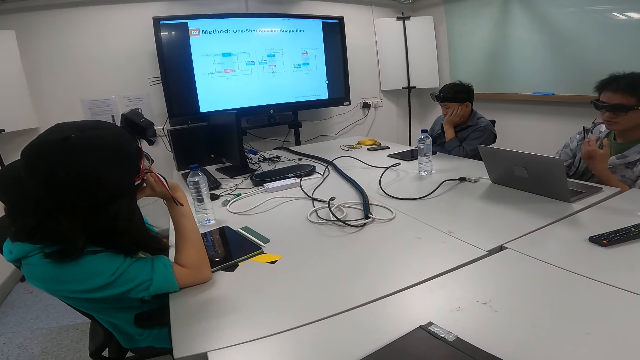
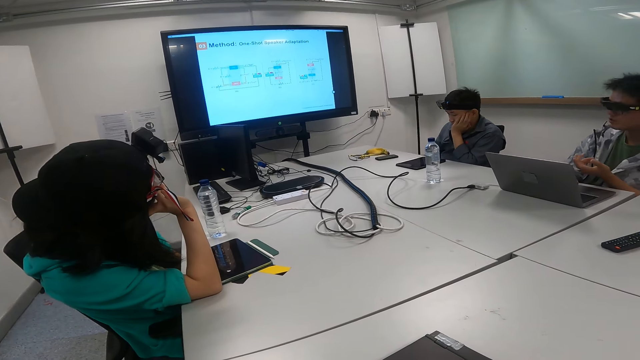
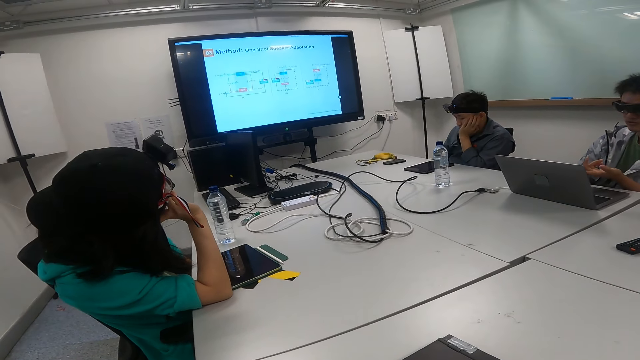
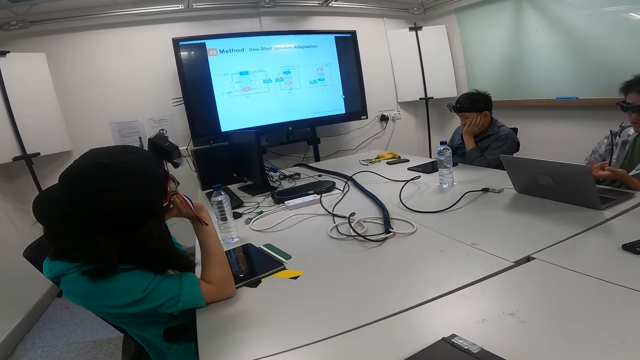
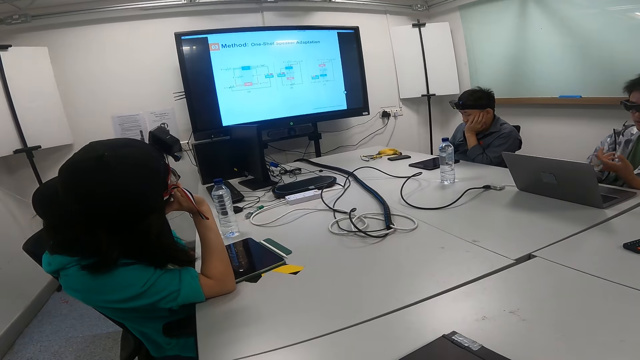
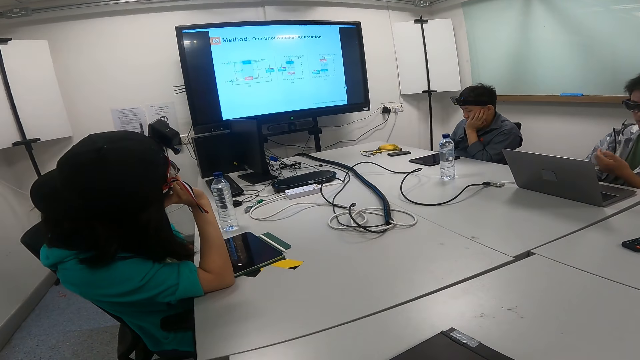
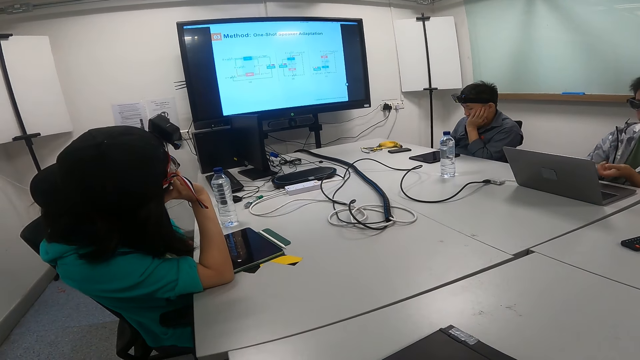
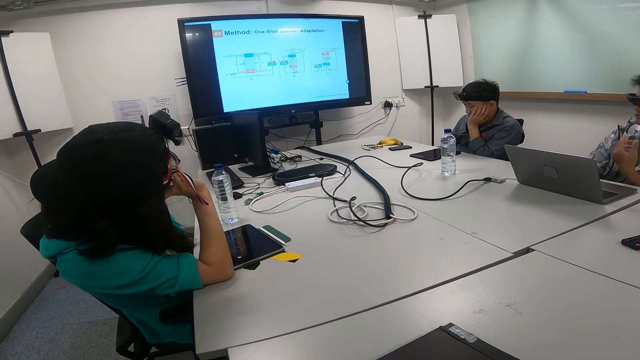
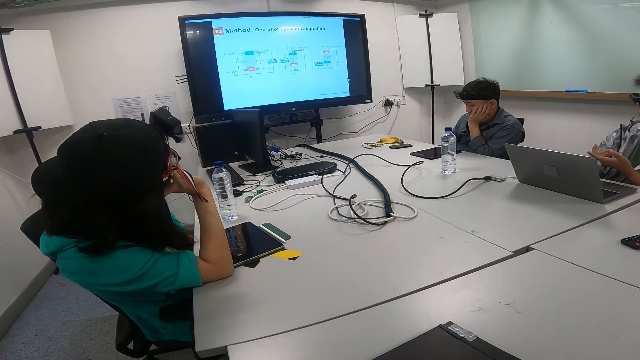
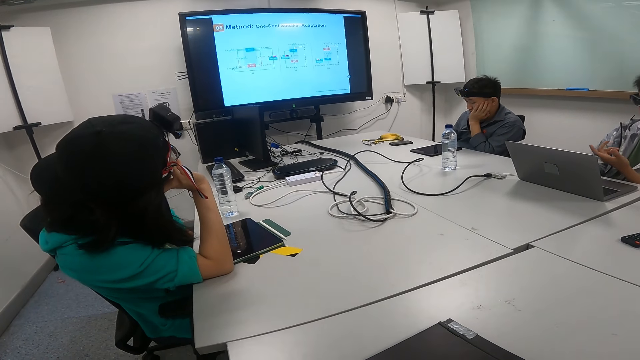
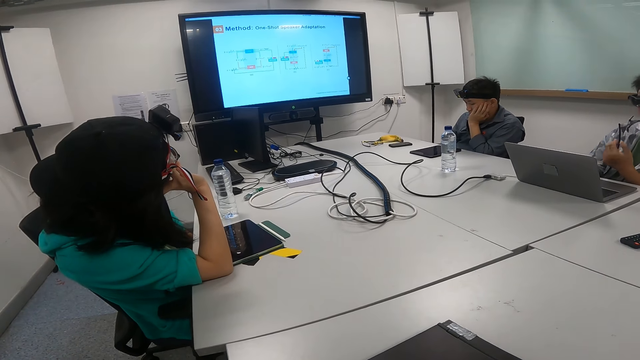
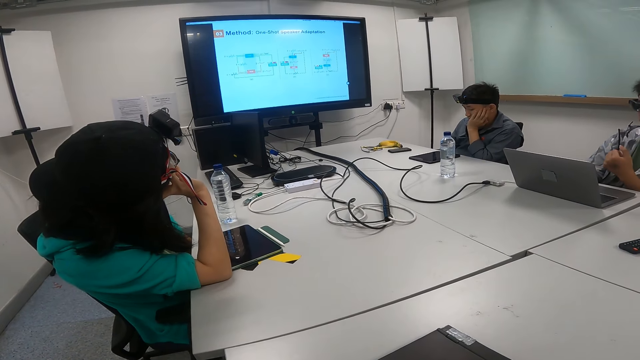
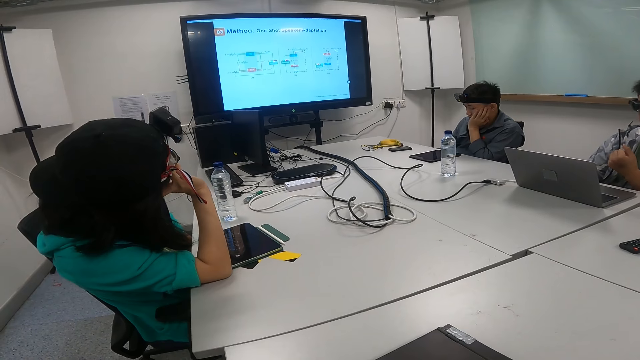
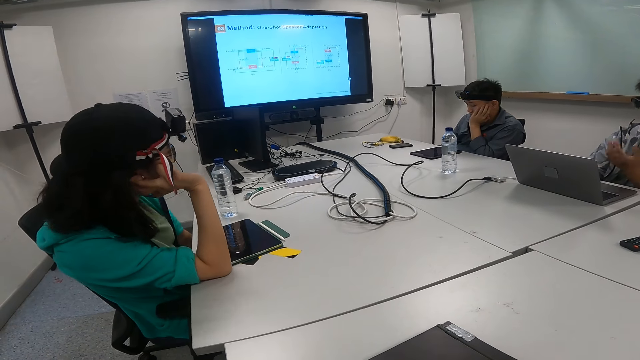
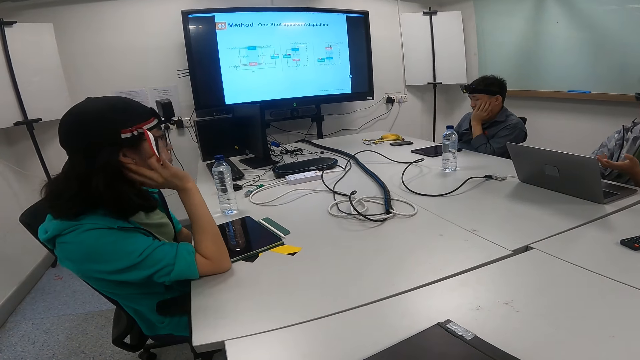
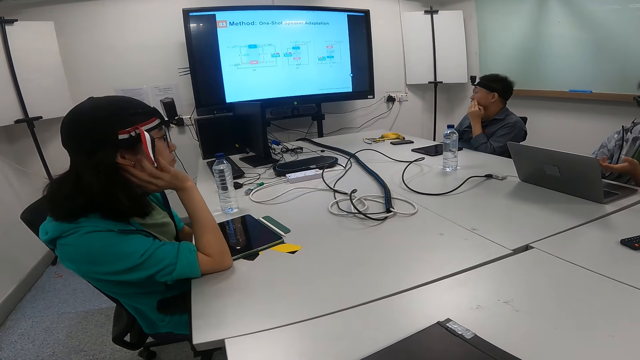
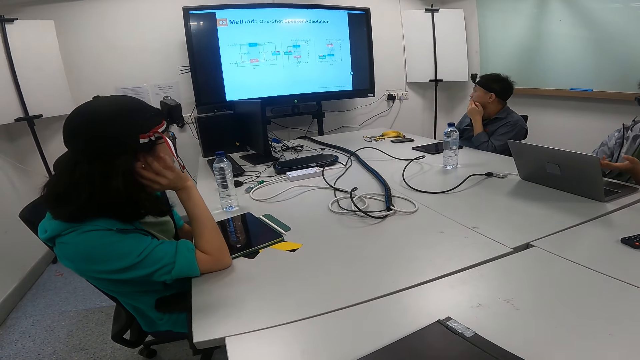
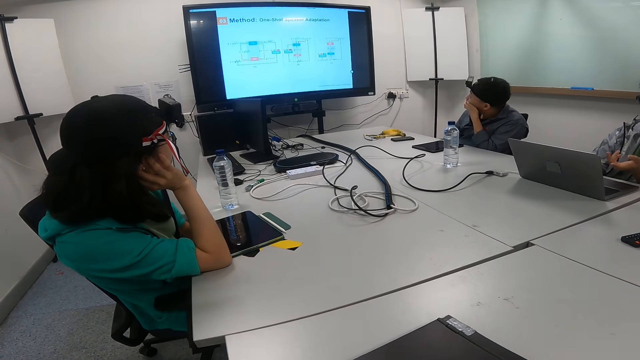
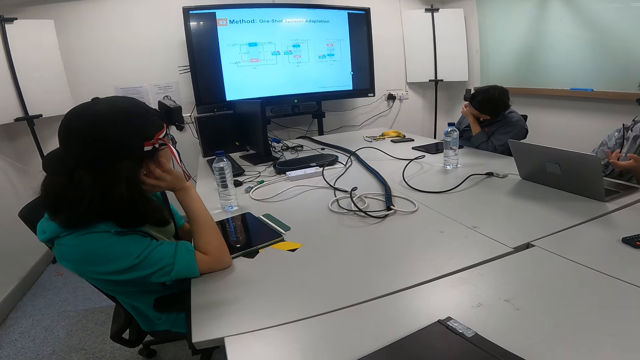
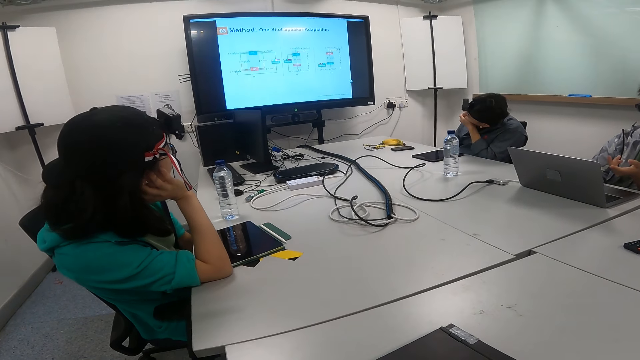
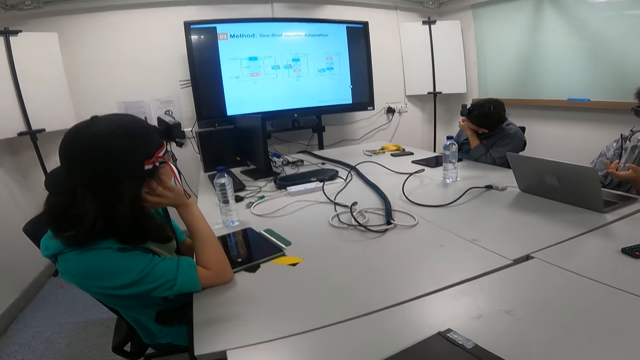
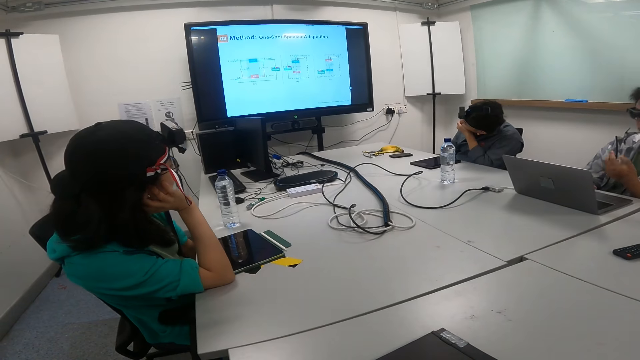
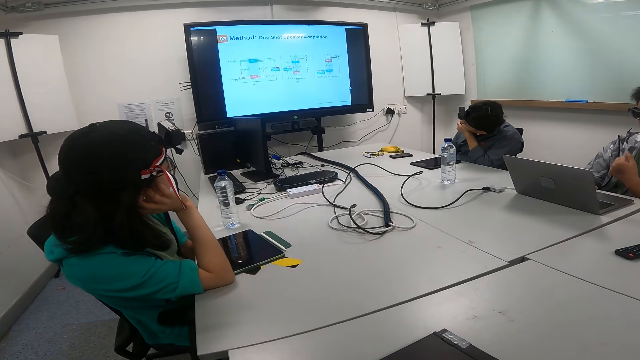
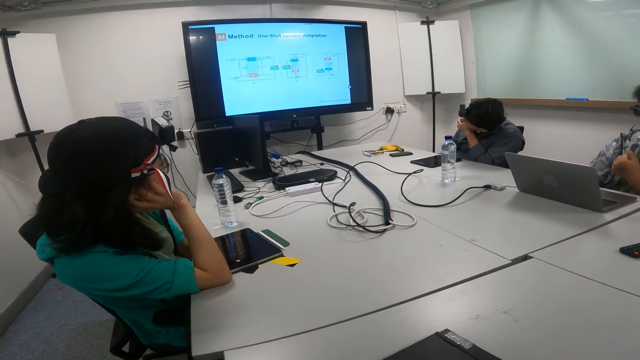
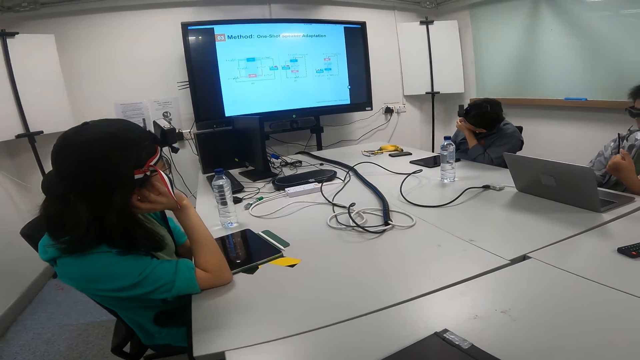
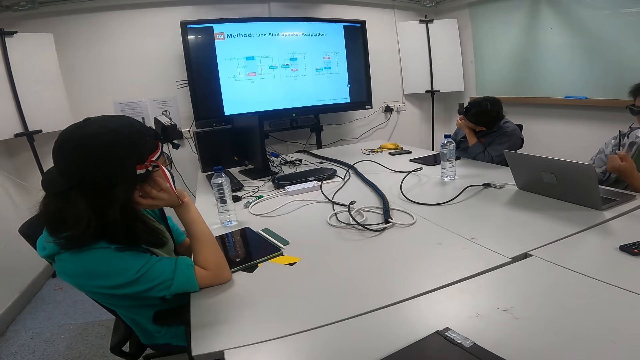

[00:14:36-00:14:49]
A person turns the head. Another person turns the head to the screen.

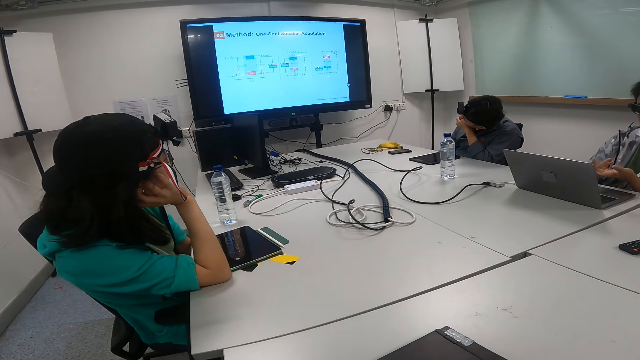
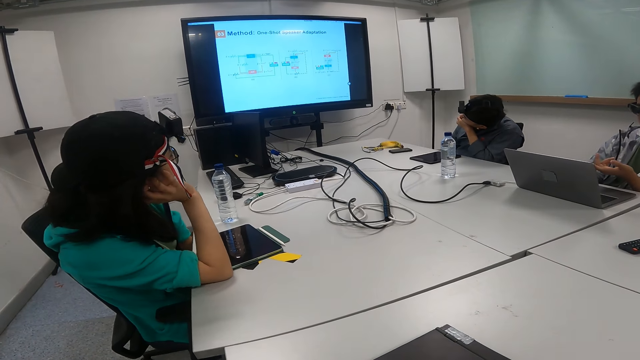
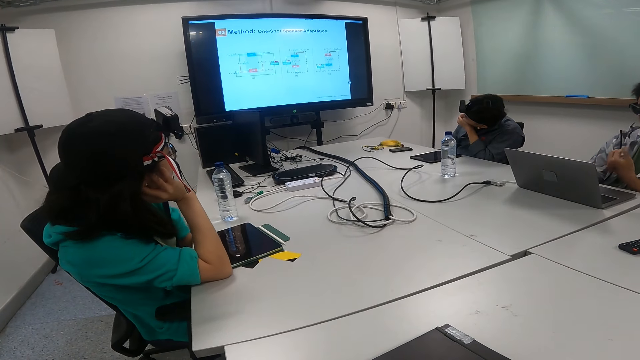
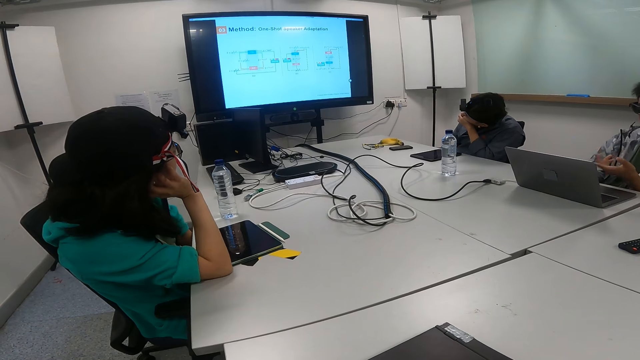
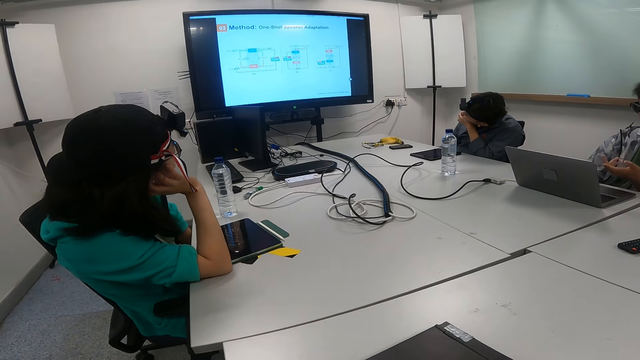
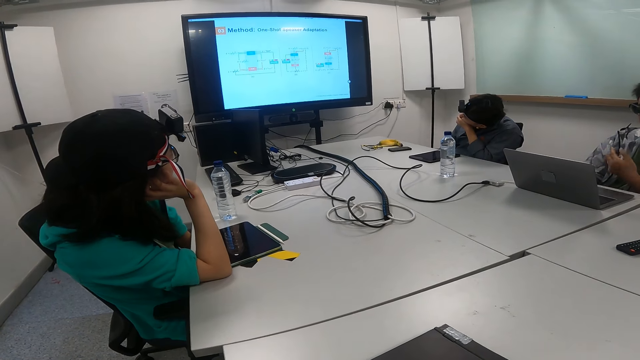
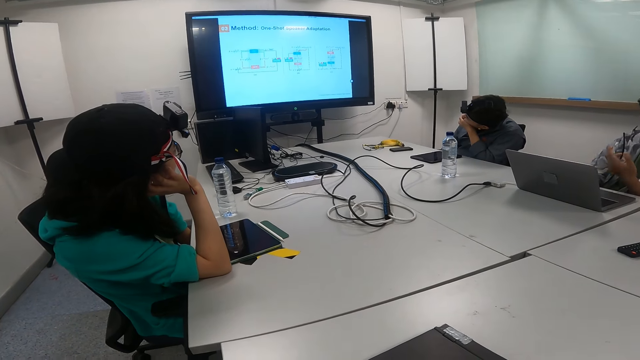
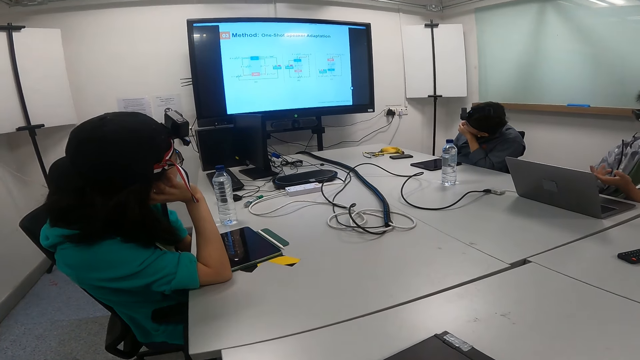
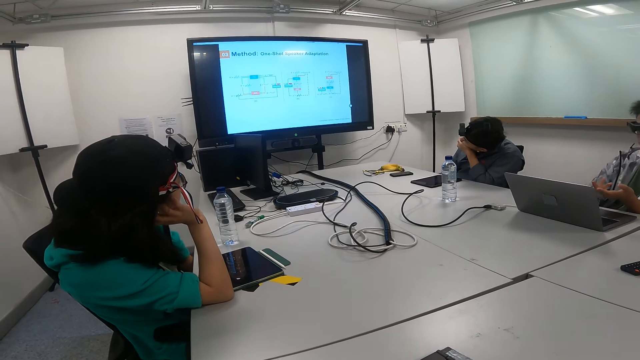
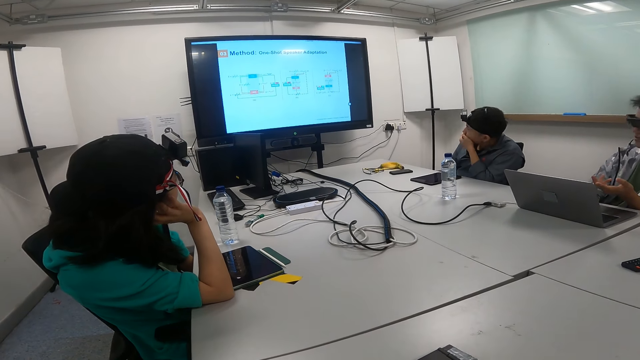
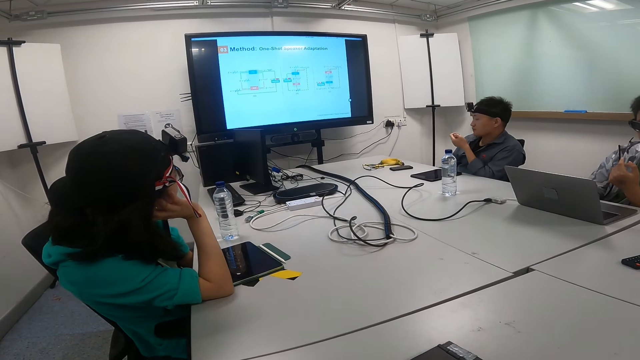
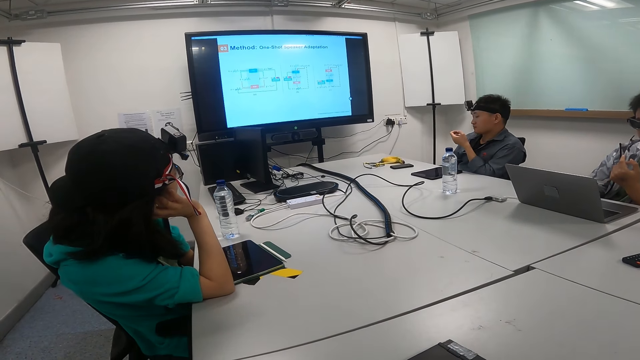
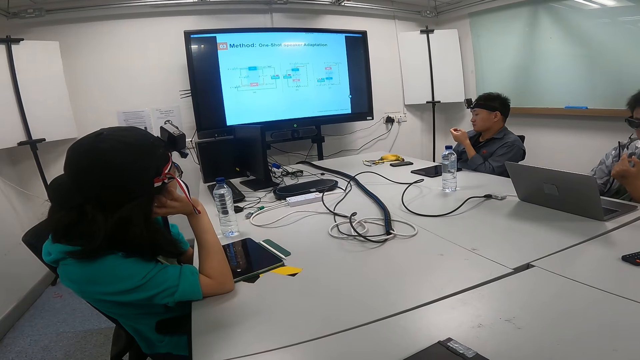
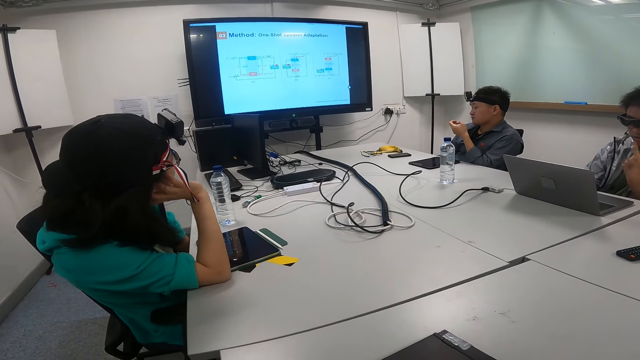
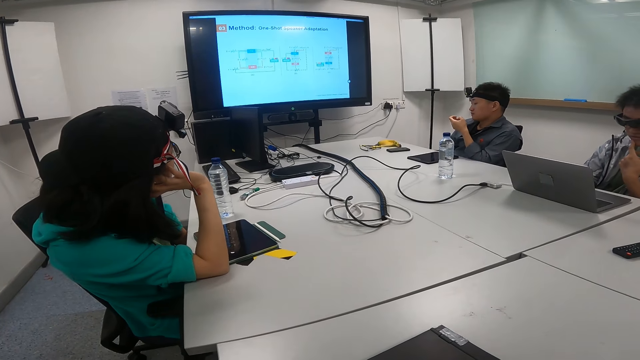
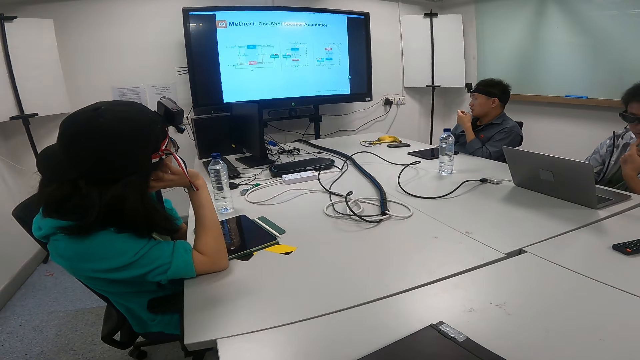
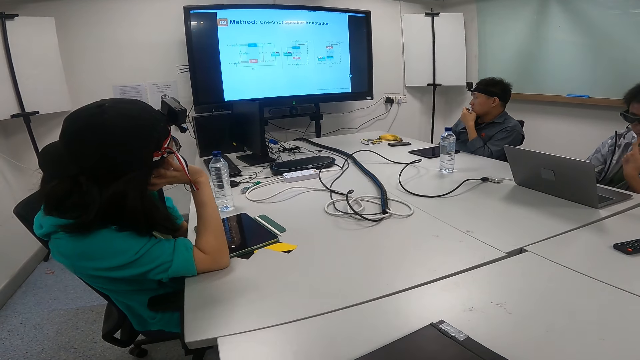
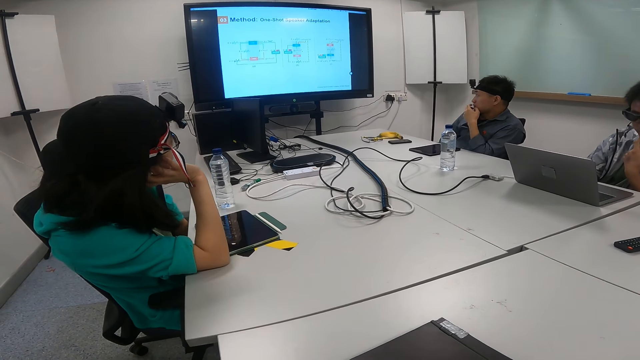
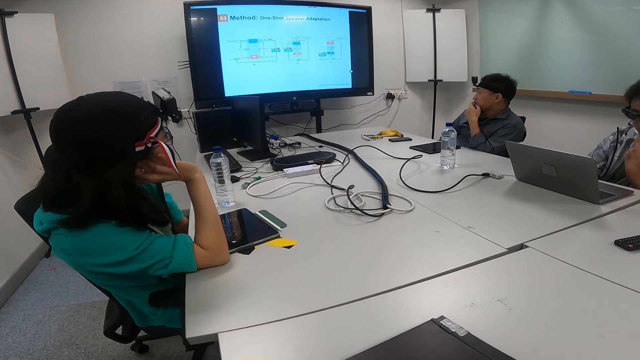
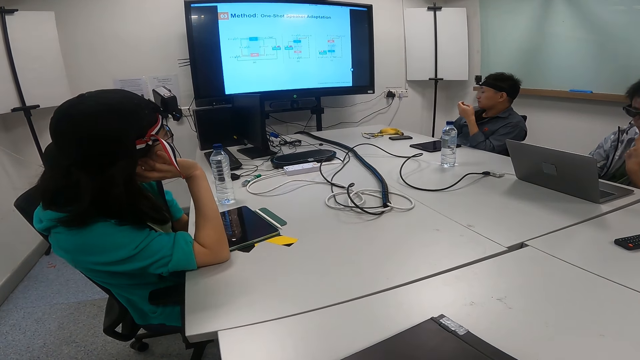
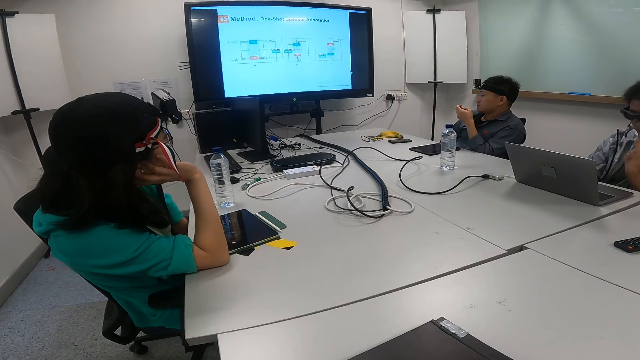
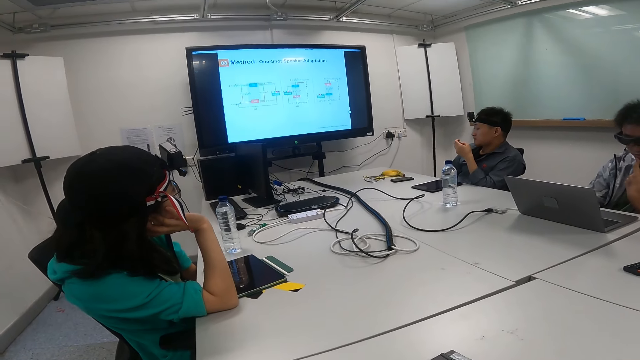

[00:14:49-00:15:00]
A person sits upright and moves the hand to the mouth.
